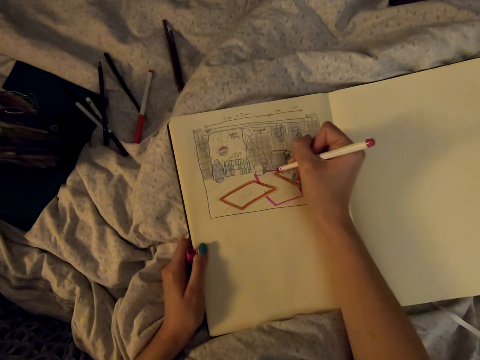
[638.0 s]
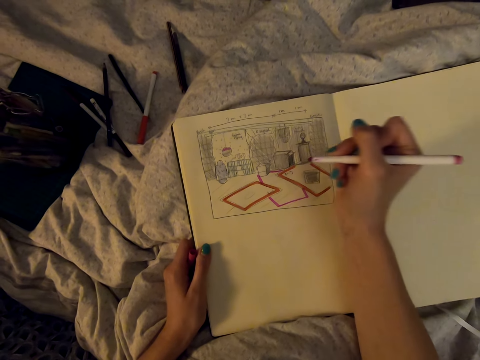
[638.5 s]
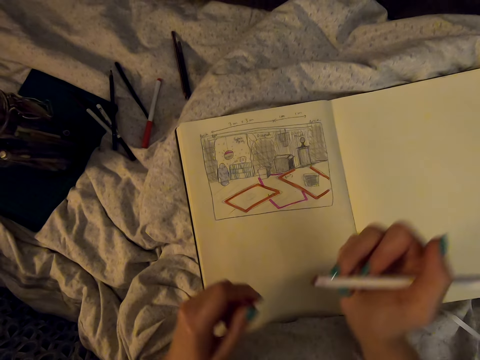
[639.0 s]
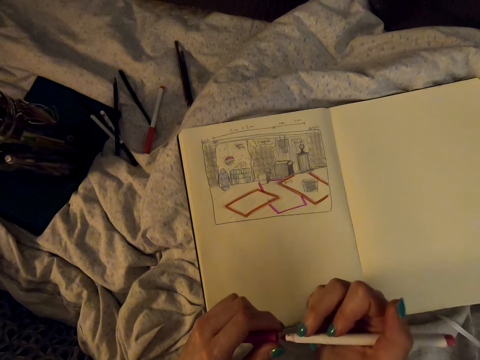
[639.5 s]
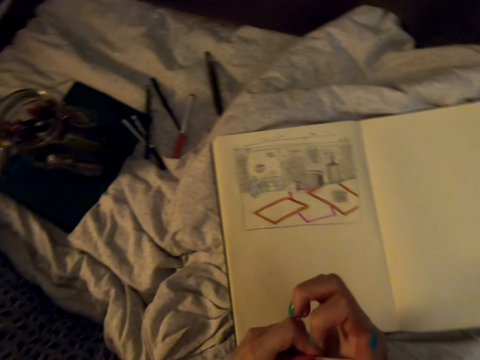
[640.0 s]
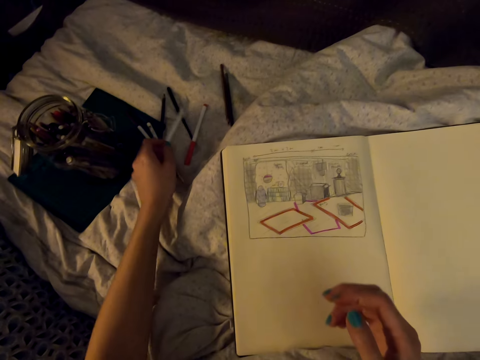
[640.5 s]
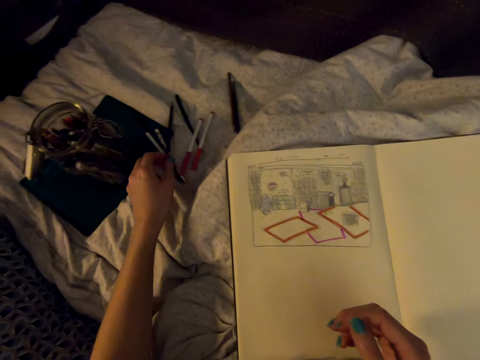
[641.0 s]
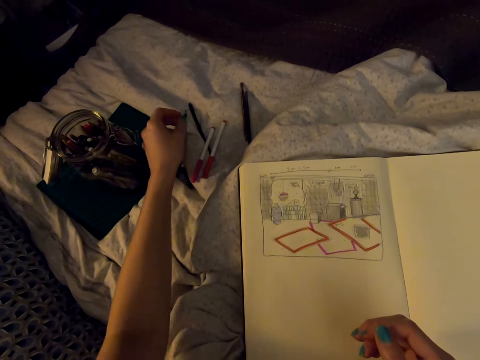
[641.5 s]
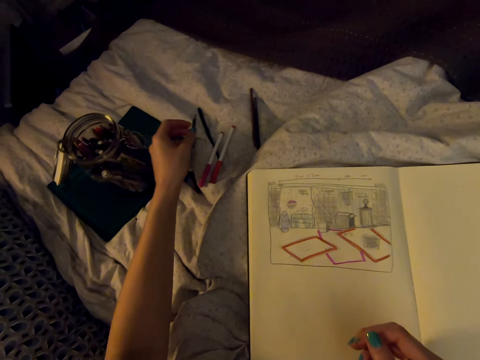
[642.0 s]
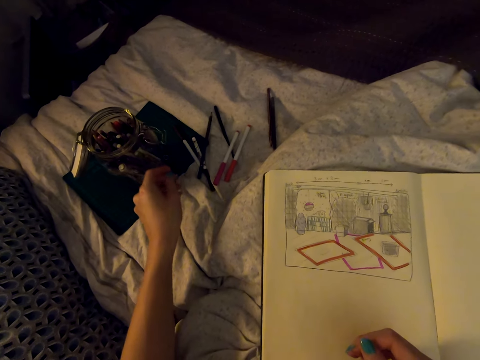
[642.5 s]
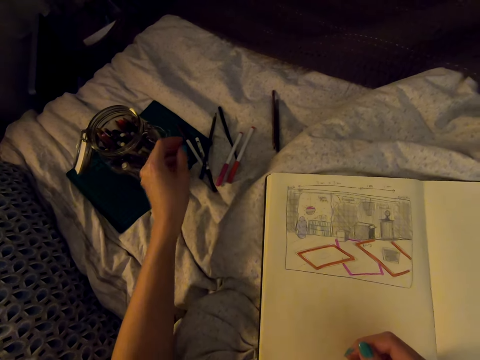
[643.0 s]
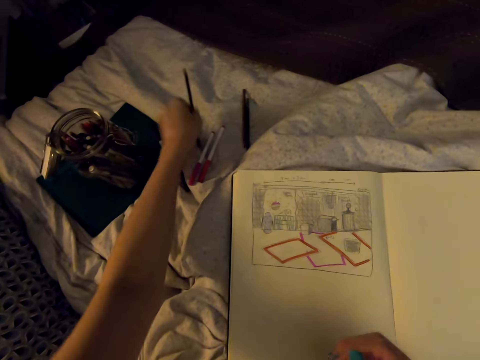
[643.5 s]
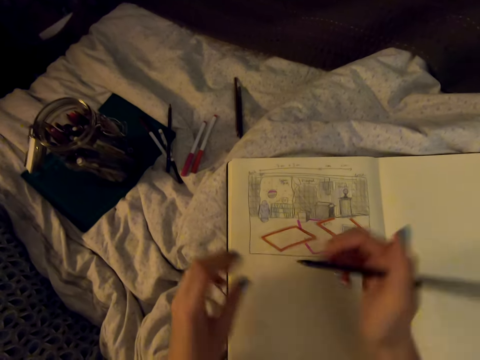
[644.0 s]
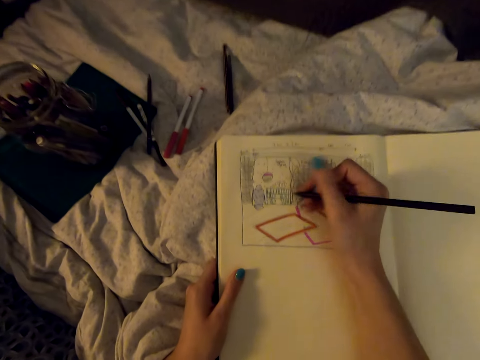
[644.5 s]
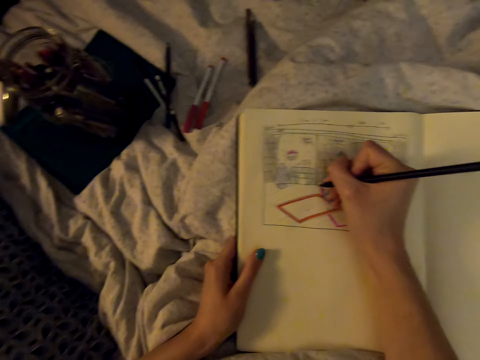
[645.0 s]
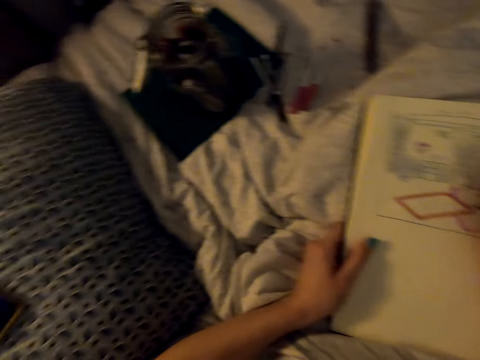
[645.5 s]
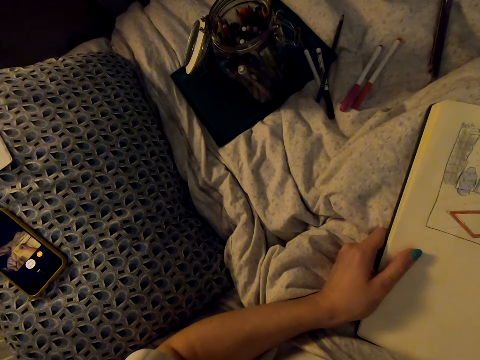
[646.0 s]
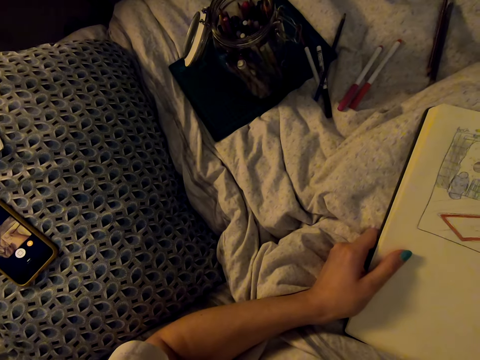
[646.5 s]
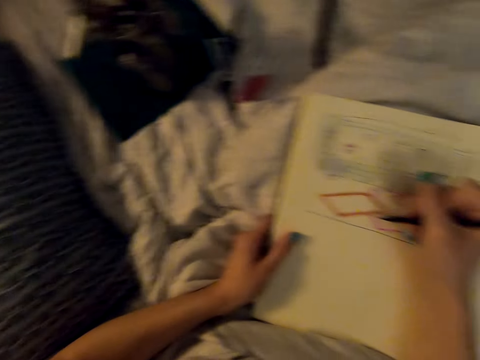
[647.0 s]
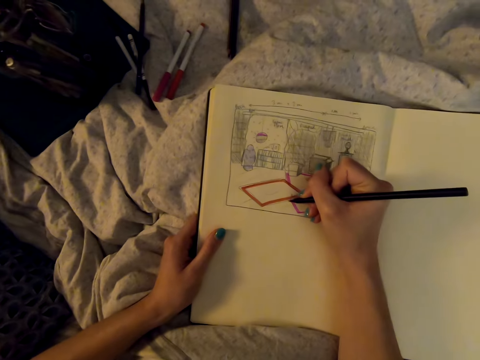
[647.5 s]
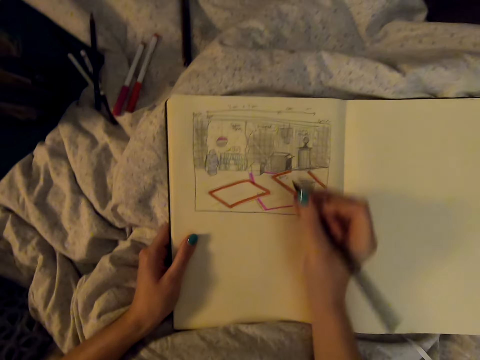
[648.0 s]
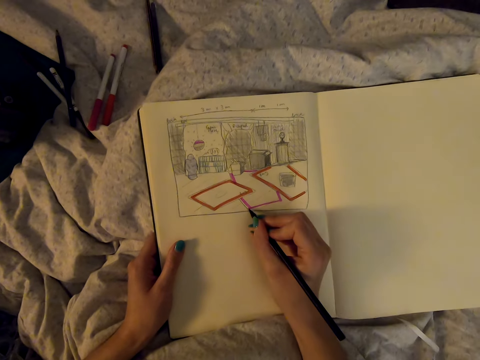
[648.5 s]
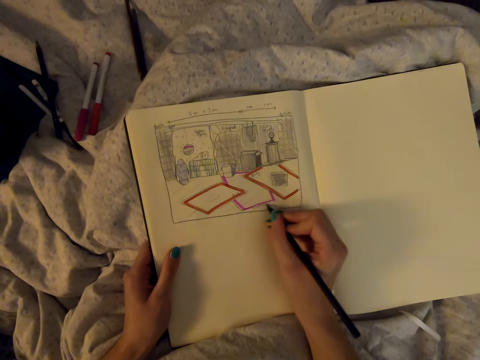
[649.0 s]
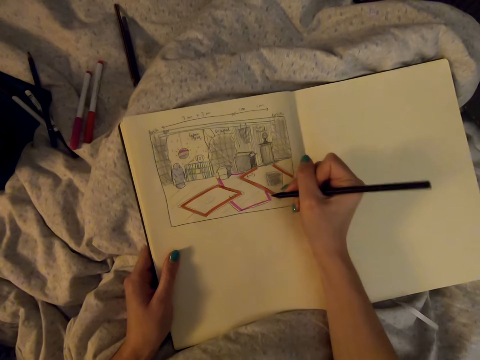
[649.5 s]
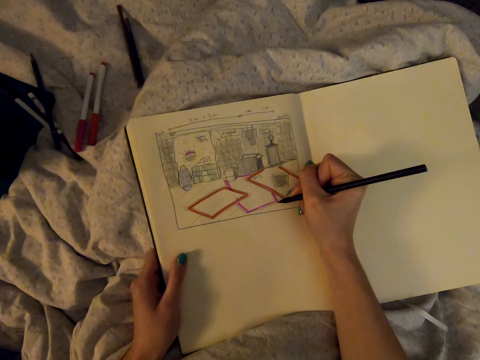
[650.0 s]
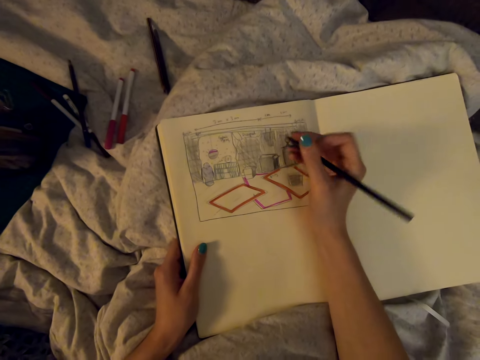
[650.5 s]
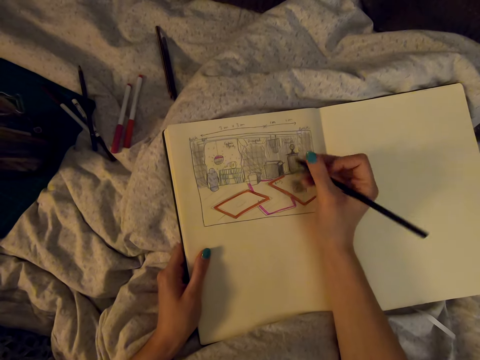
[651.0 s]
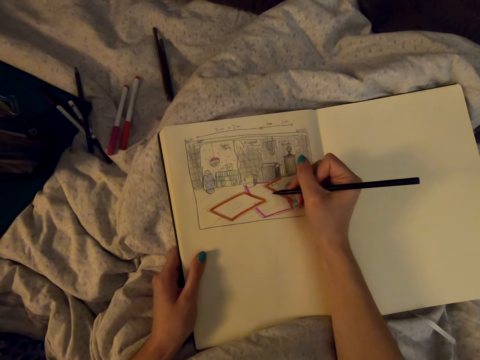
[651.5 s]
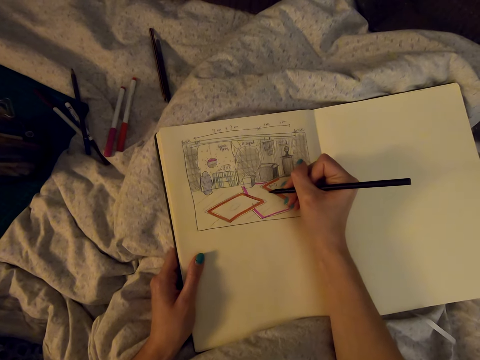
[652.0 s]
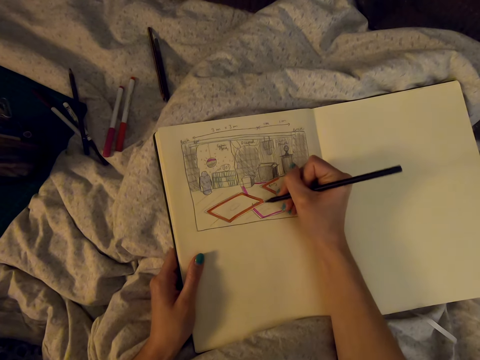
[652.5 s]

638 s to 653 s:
The camera wearer draws on the diagram. They put the marker's cap on the marker and put down the marker pen. They pick up a pencil and draw on the book with the pencil.

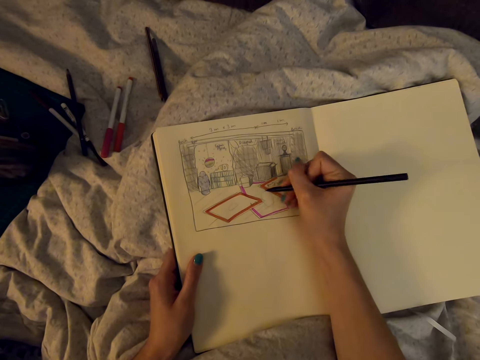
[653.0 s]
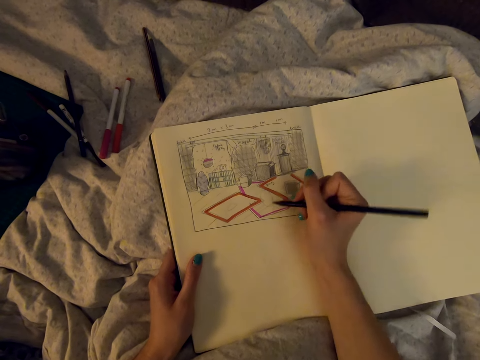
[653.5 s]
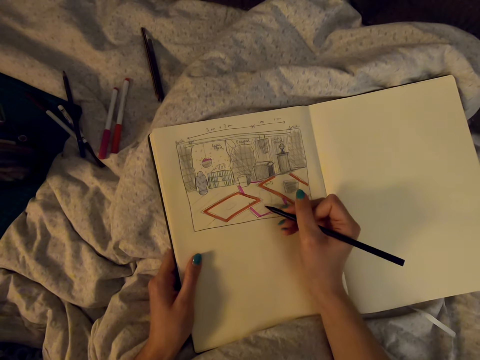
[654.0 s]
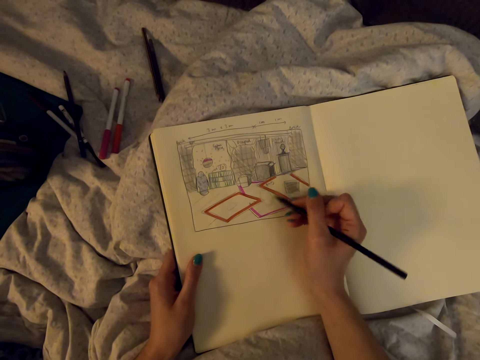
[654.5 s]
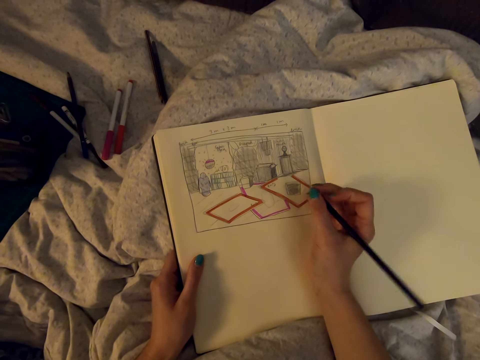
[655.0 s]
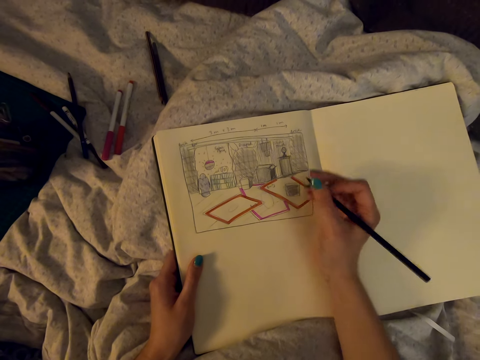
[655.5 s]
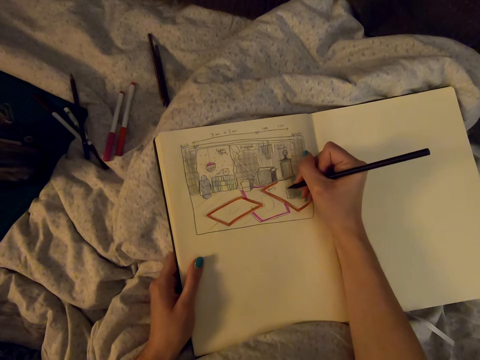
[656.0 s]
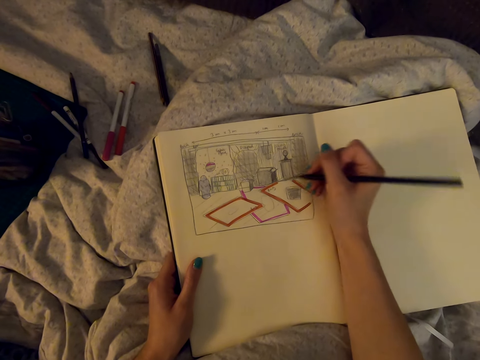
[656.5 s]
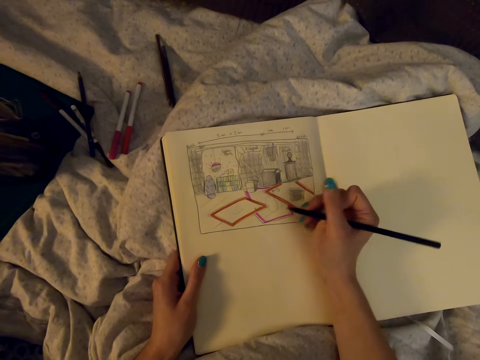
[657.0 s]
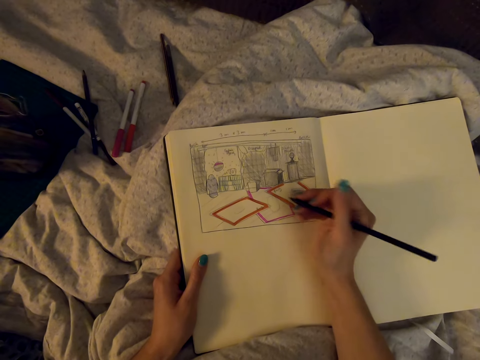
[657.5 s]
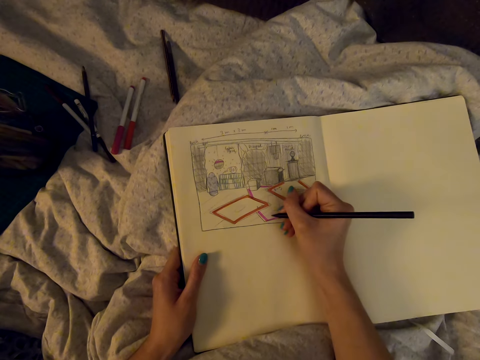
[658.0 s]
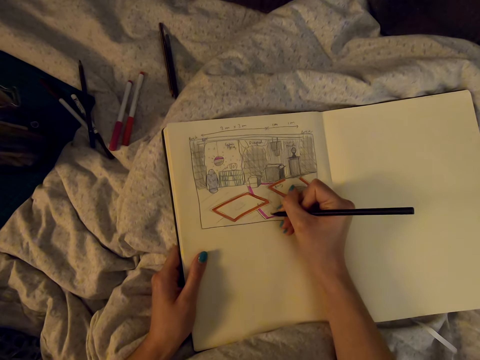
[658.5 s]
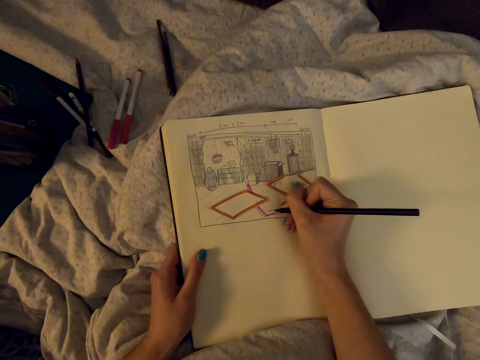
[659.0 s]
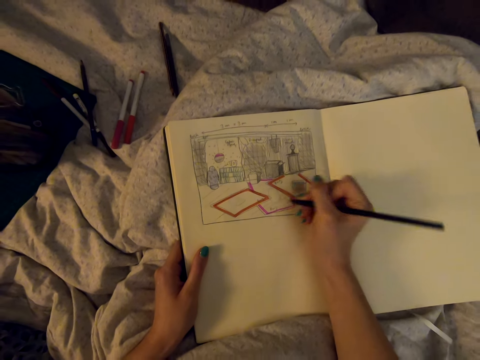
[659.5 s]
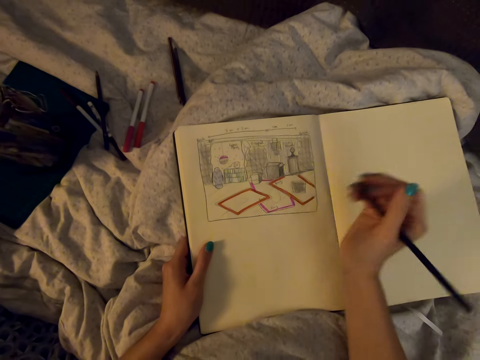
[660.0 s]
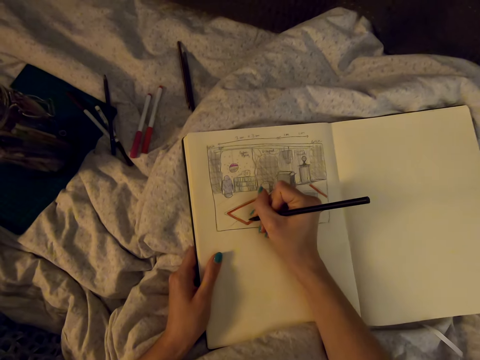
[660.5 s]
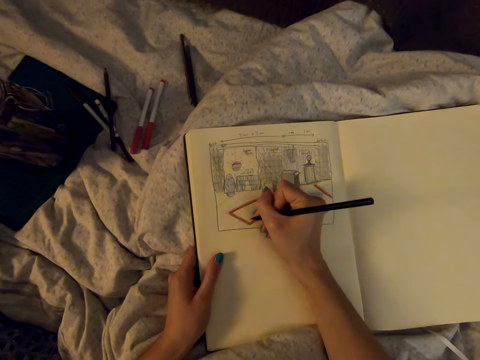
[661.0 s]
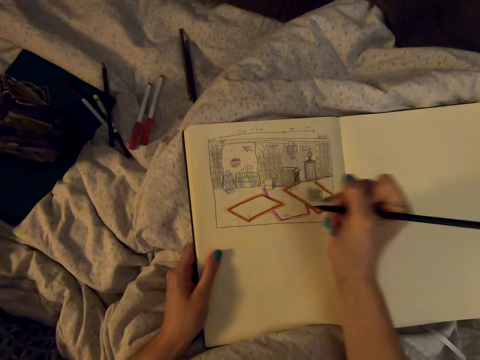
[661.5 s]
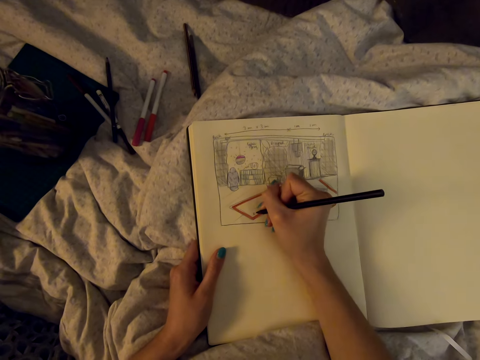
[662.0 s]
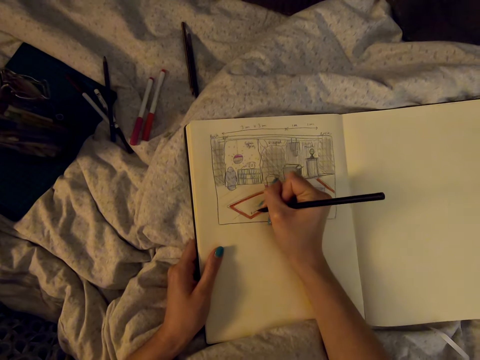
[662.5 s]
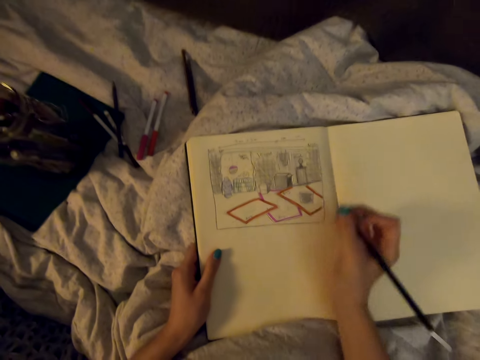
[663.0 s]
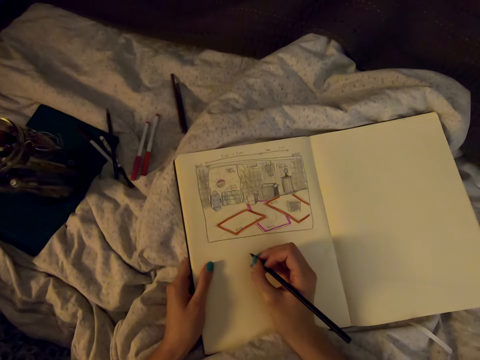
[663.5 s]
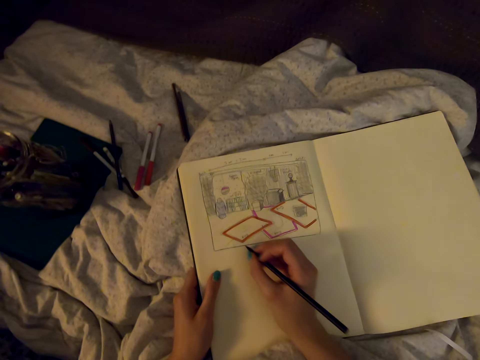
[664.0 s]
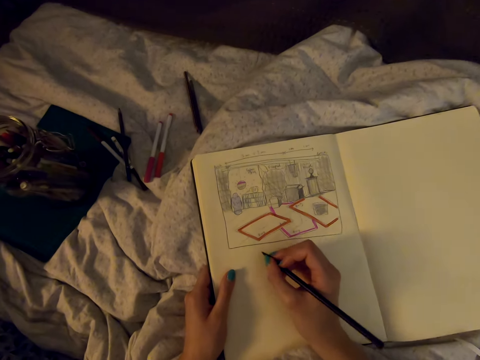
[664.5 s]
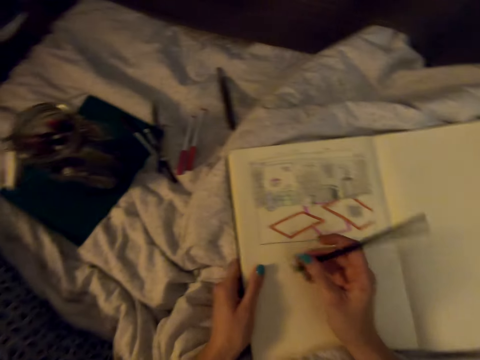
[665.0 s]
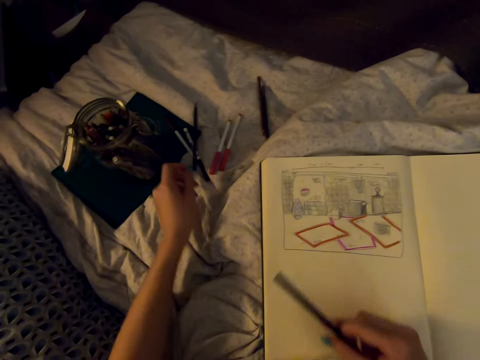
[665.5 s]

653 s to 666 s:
The camera wearer draws on the diagram.
